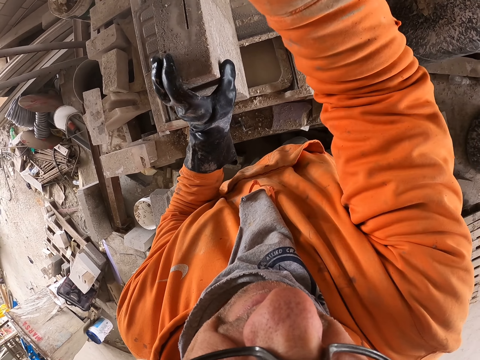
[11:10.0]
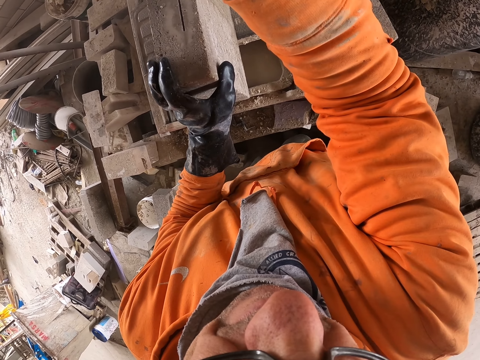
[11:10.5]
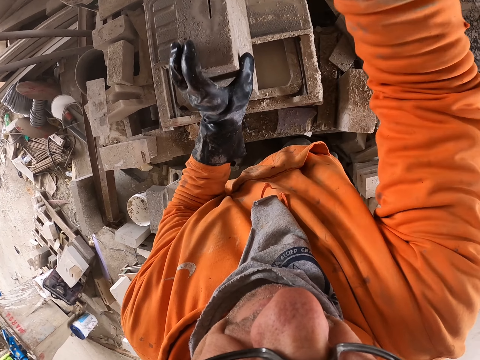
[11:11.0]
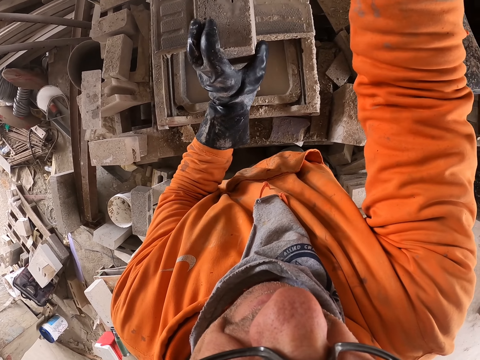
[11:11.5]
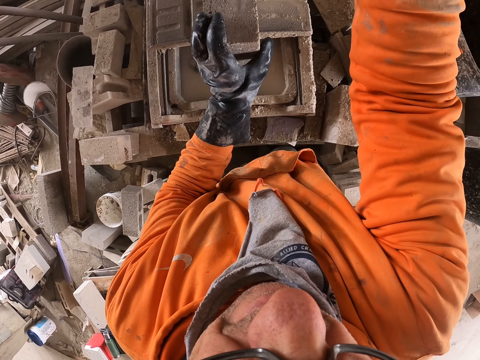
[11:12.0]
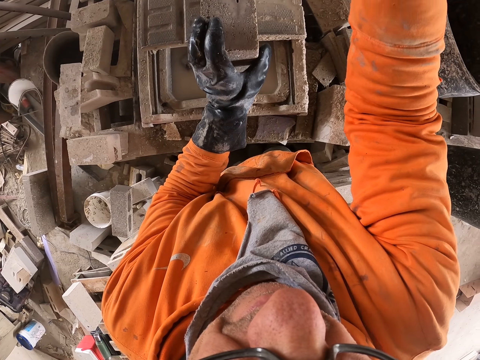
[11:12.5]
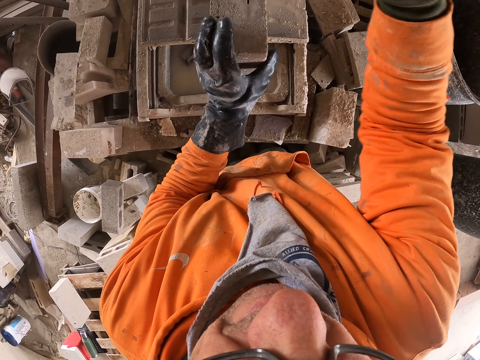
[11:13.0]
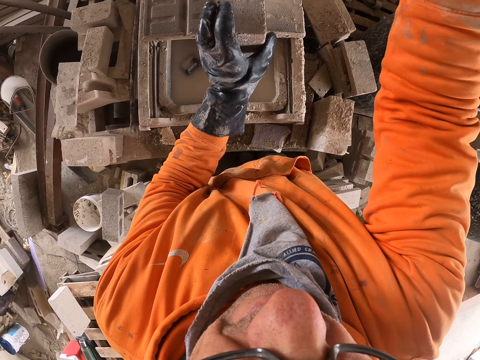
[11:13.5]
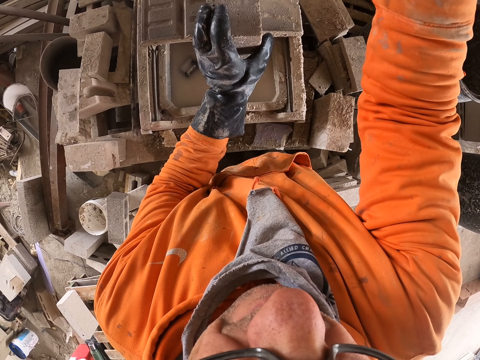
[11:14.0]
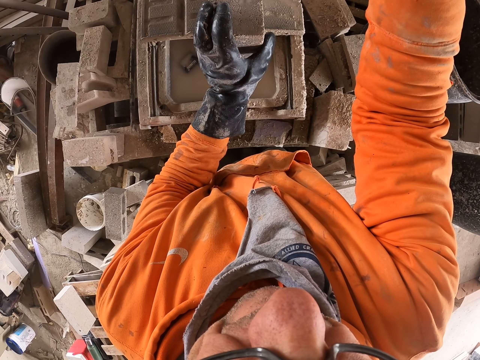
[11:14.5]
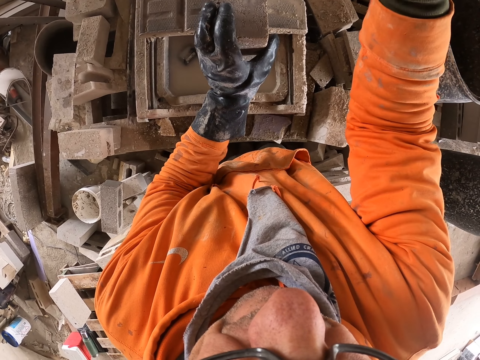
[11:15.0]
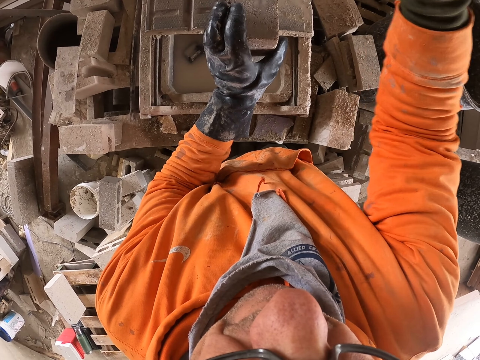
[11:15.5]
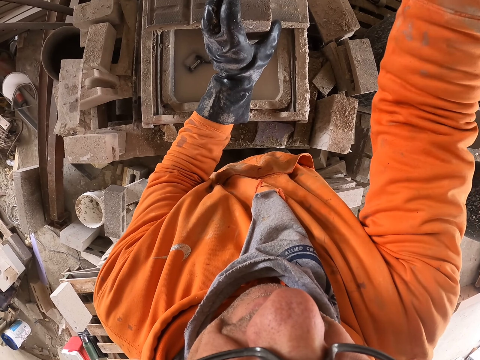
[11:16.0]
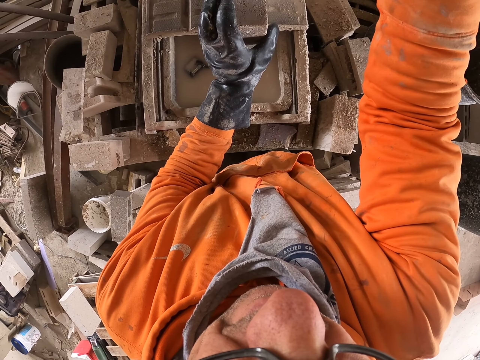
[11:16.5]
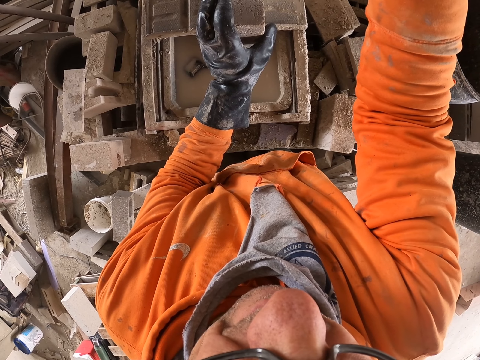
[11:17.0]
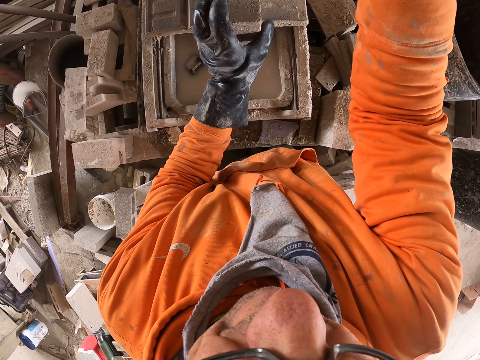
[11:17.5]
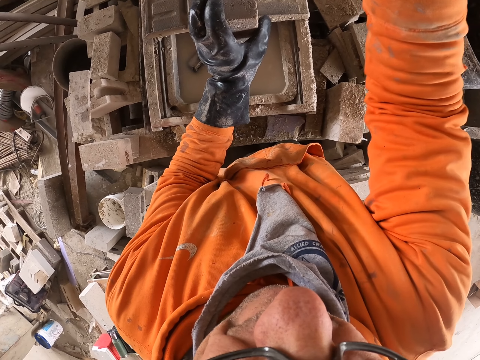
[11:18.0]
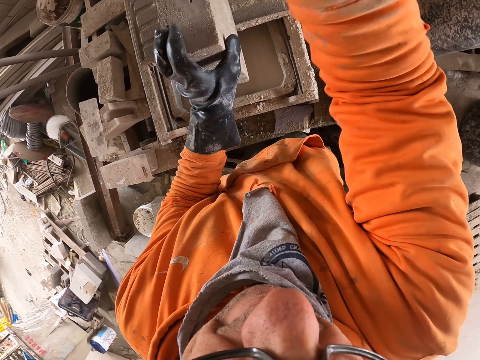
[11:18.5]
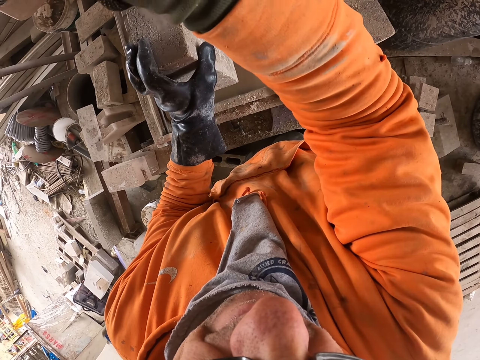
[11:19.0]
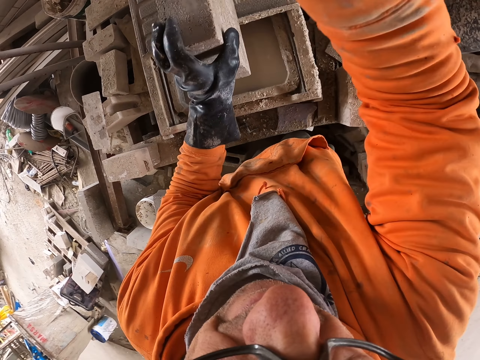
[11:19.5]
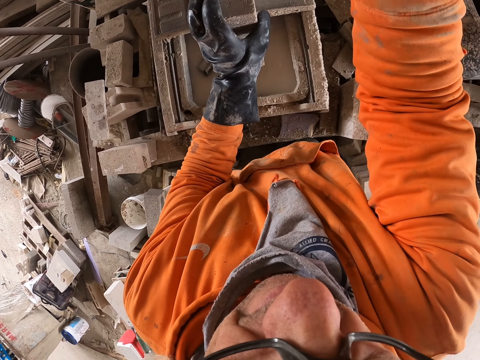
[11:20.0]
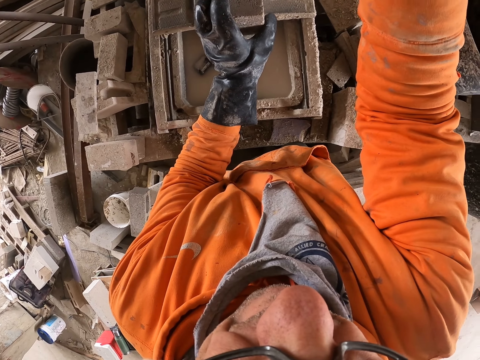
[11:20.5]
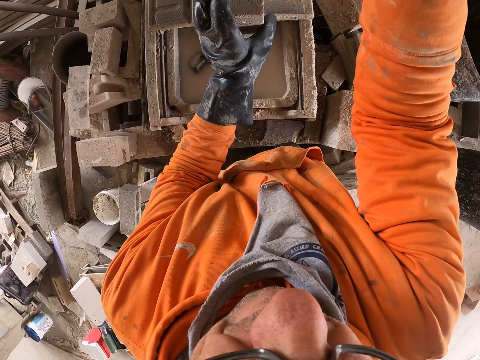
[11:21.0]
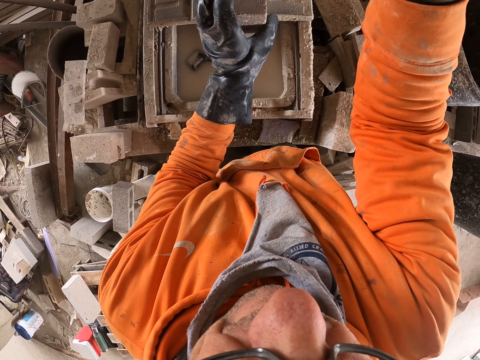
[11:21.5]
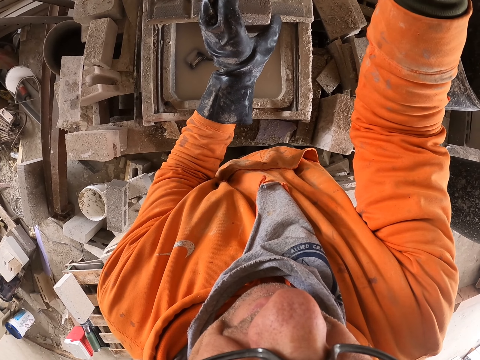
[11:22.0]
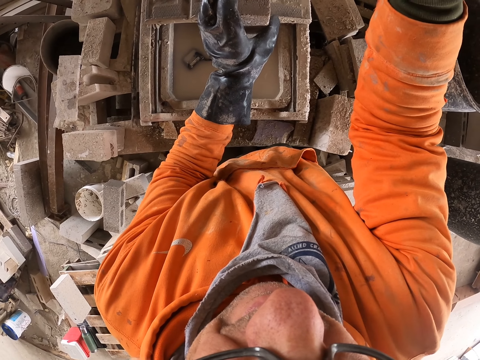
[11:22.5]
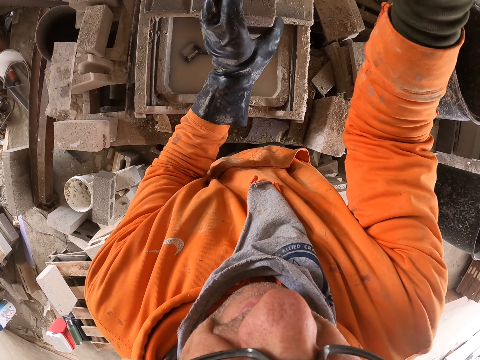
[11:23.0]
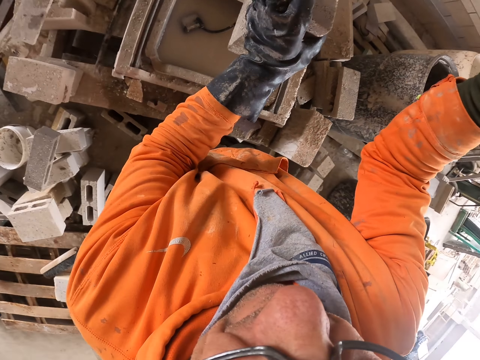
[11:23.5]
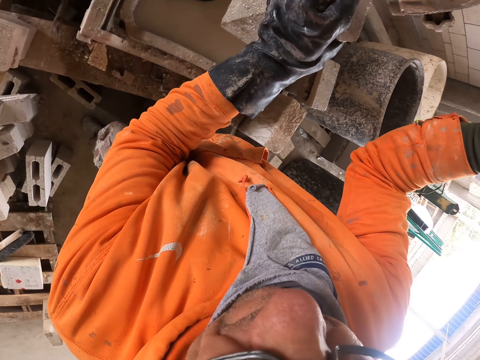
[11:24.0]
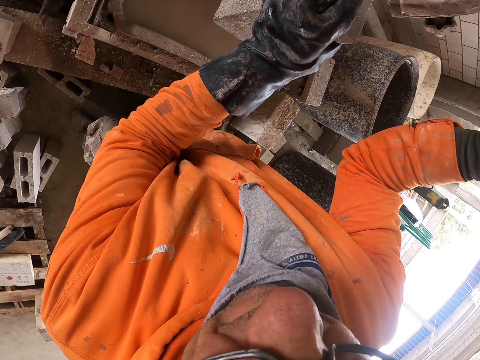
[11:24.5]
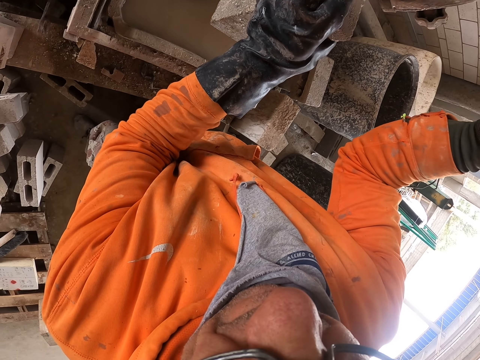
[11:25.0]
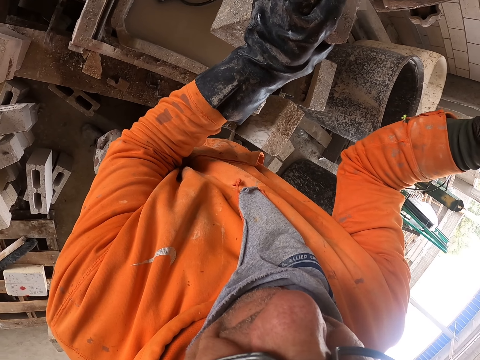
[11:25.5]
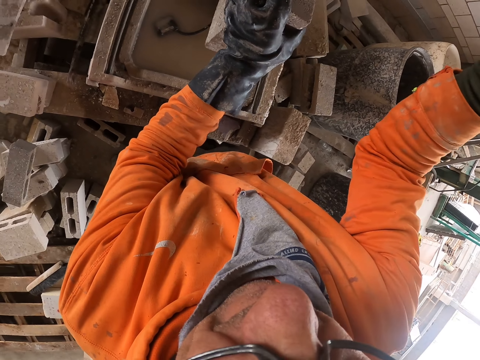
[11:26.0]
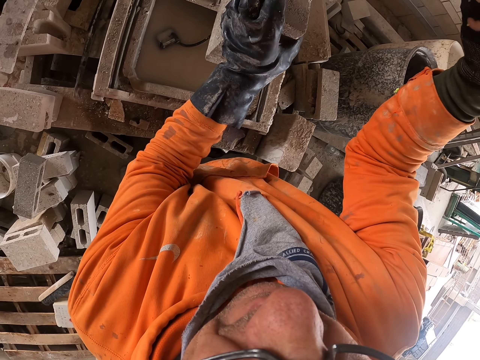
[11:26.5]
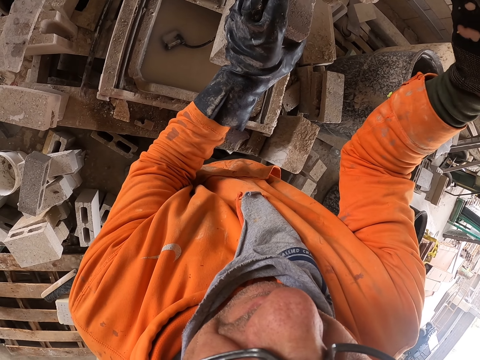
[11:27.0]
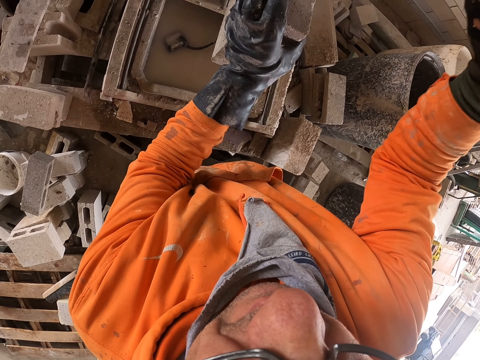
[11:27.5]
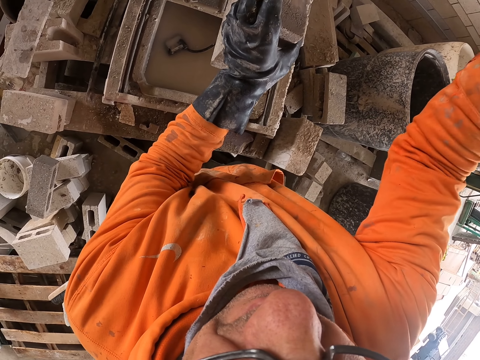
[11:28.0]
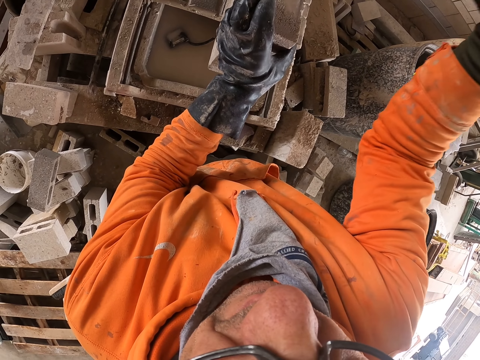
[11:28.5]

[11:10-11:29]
The camera wearer cuts a concrete block. They turn around. They cut the concrete block. They turn around. They cut the concrete block.

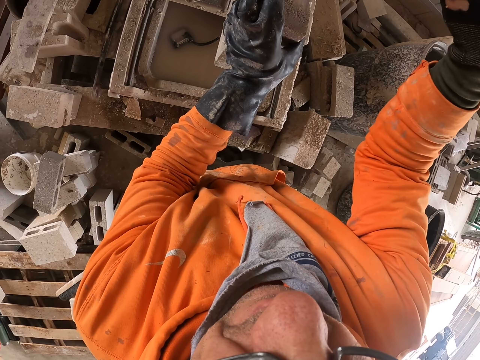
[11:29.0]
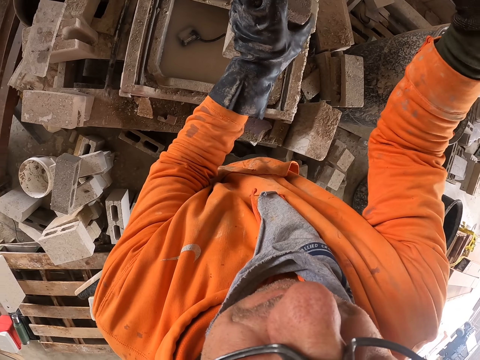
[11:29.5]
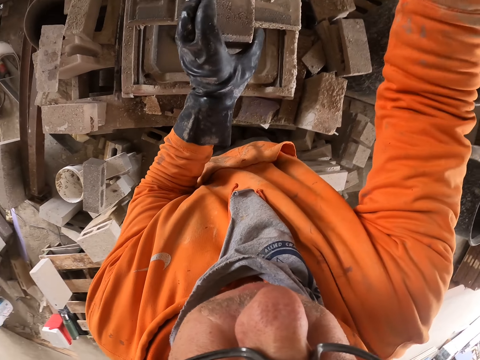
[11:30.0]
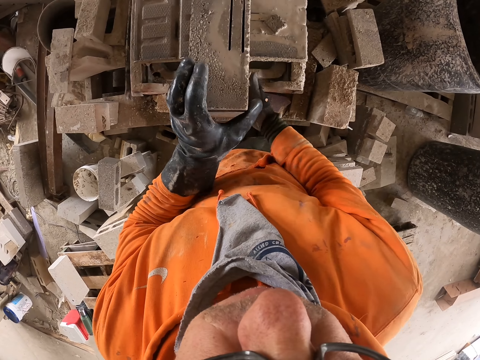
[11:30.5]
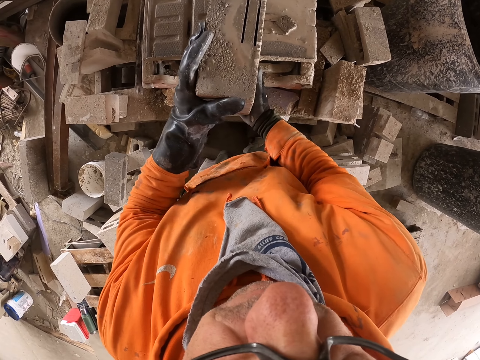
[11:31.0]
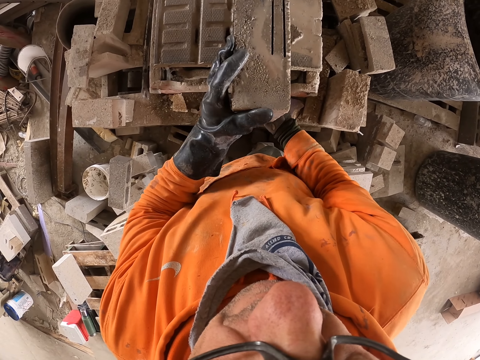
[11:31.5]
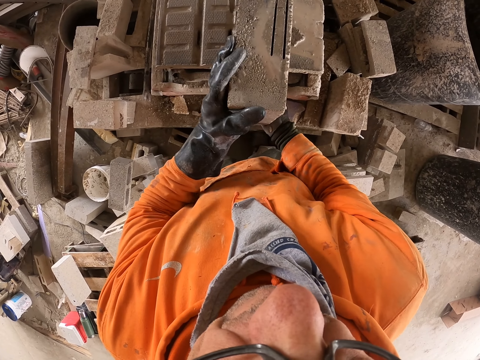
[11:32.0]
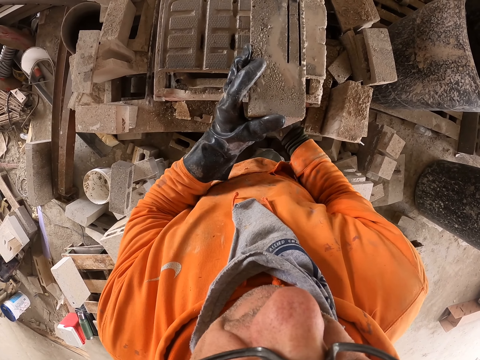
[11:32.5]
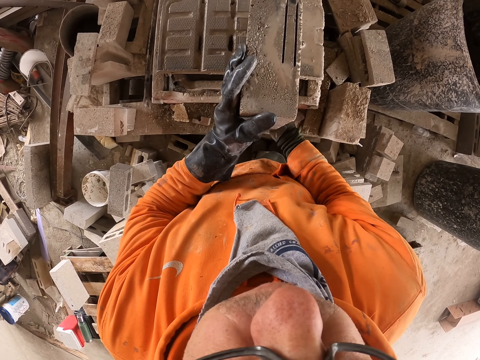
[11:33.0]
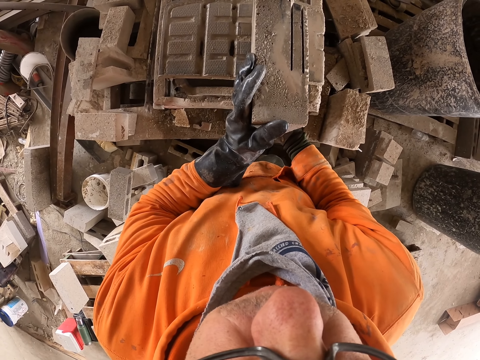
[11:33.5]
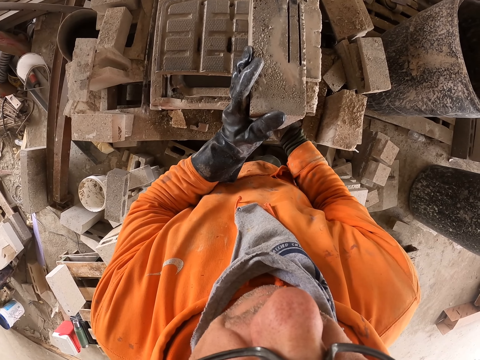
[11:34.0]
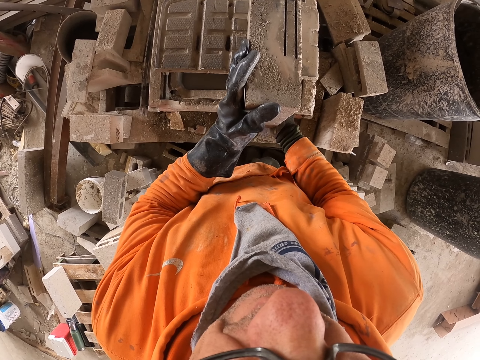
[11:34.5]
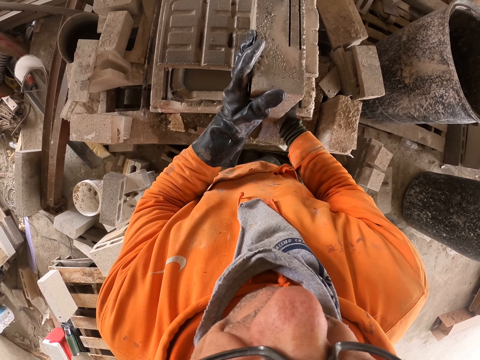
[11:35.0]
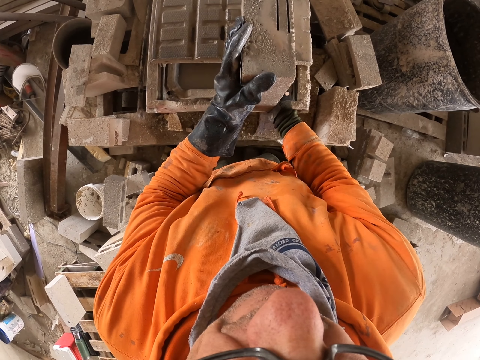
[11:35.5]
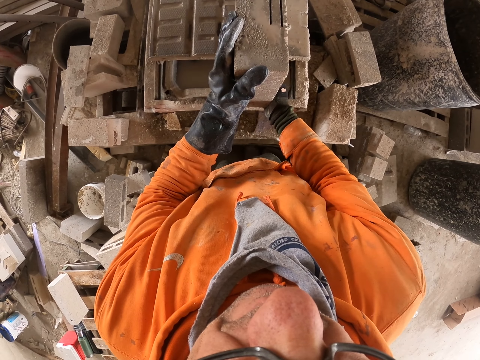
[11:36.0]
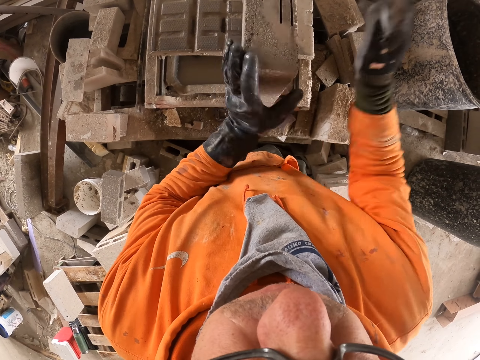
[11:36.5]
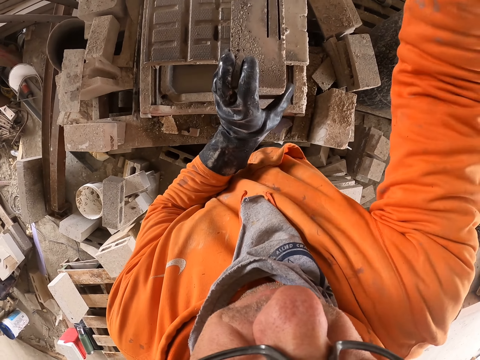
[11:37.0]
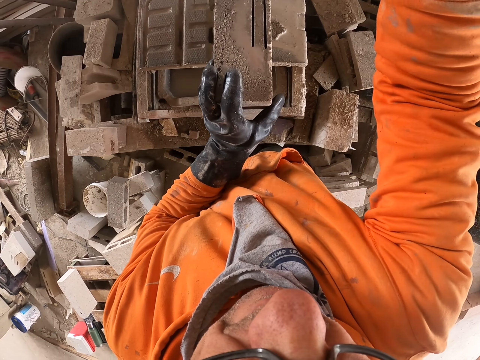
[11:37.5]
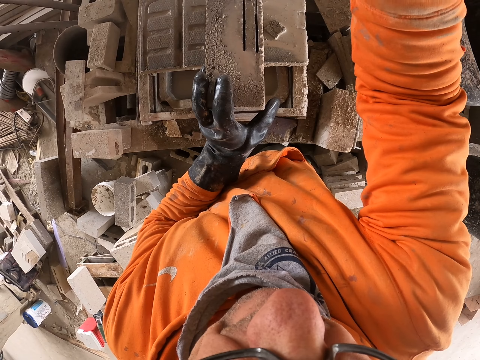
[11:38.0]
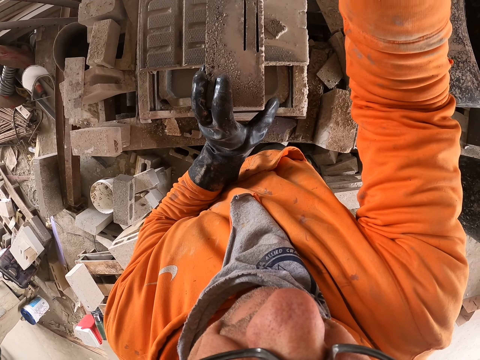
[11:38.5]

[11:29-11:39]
The camera wearer turns around. They move the block stone on the machine cutter. They hold a concrete block. They adjust the concrete block on the cutter. They cut the block stone with the machine cutter.
